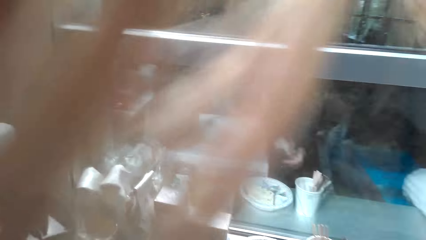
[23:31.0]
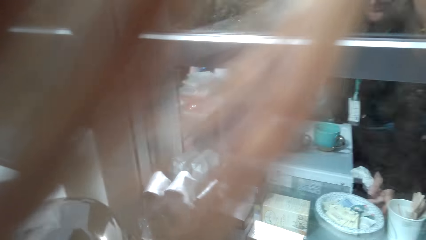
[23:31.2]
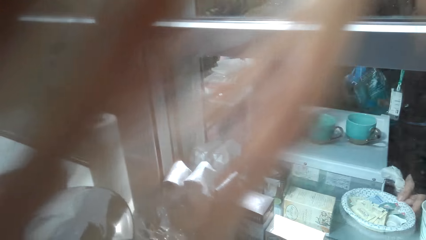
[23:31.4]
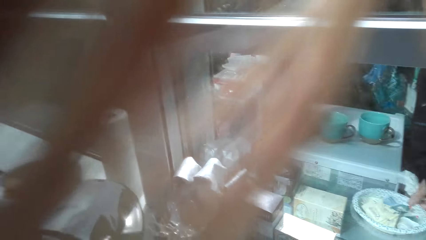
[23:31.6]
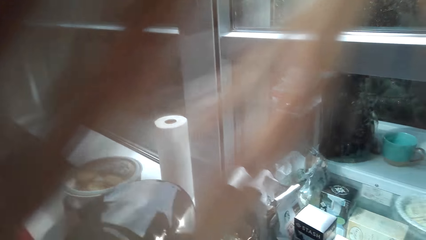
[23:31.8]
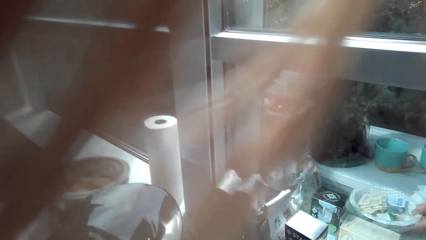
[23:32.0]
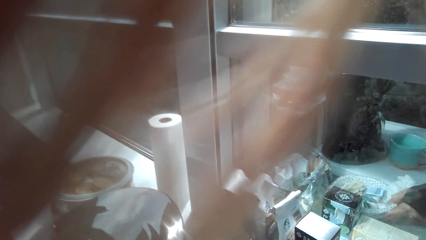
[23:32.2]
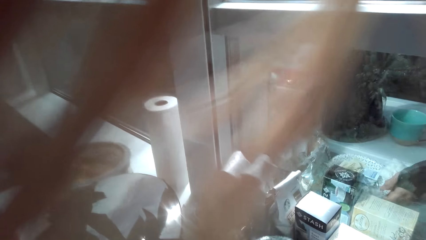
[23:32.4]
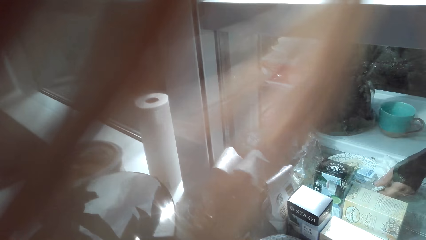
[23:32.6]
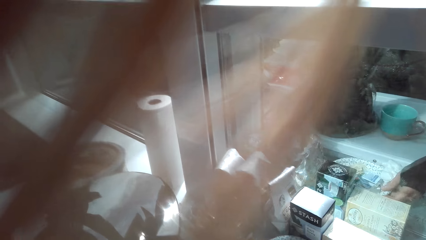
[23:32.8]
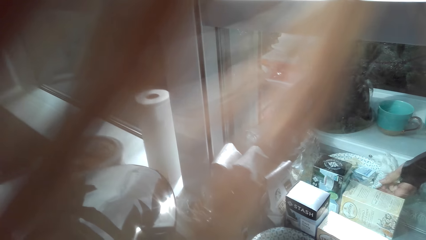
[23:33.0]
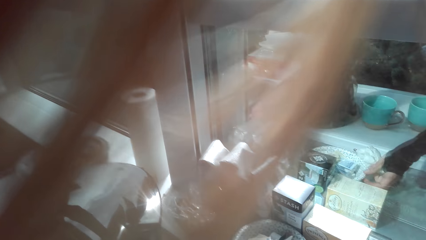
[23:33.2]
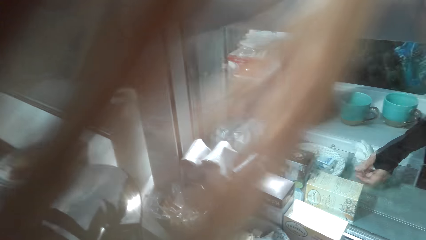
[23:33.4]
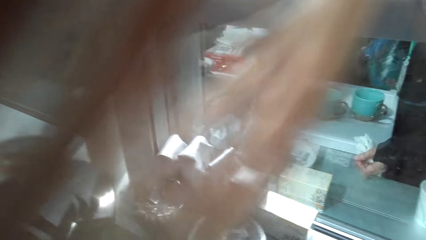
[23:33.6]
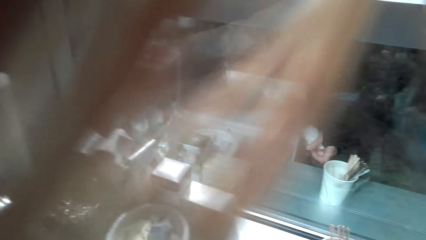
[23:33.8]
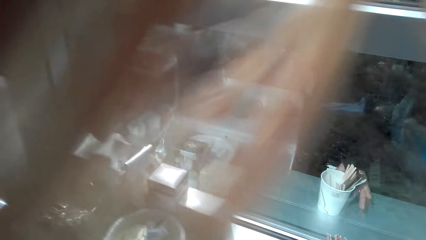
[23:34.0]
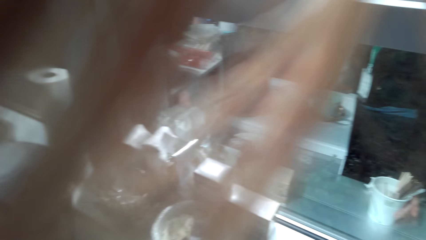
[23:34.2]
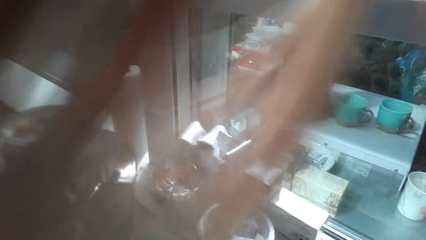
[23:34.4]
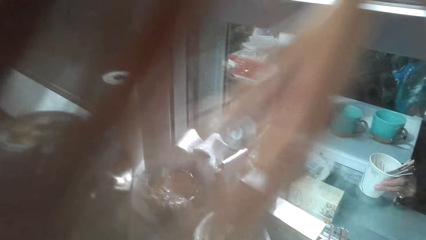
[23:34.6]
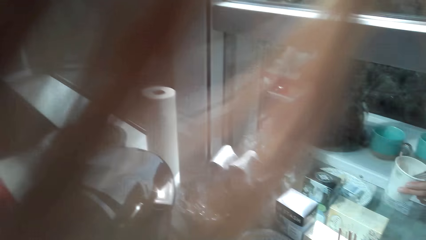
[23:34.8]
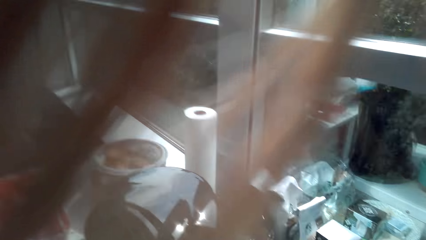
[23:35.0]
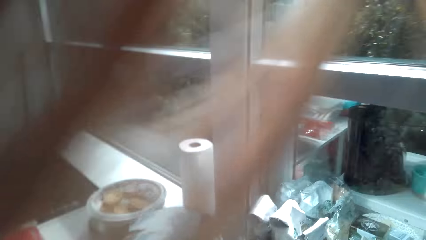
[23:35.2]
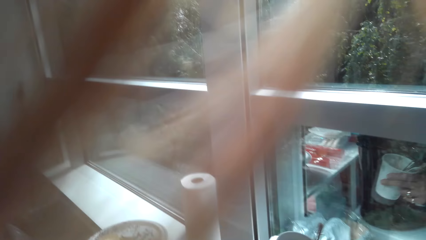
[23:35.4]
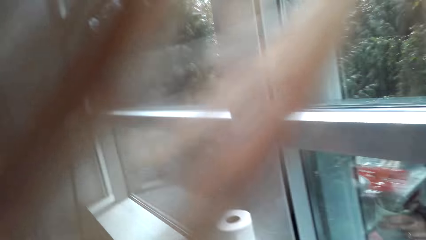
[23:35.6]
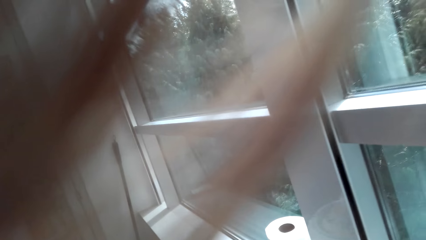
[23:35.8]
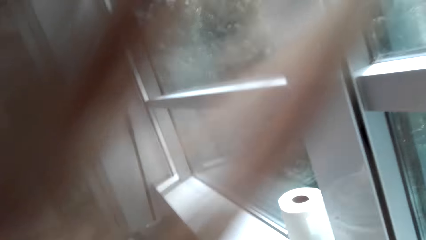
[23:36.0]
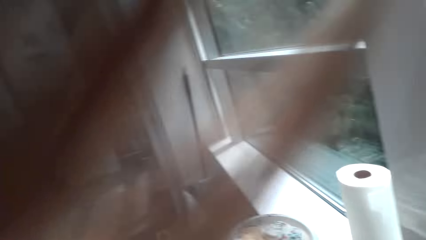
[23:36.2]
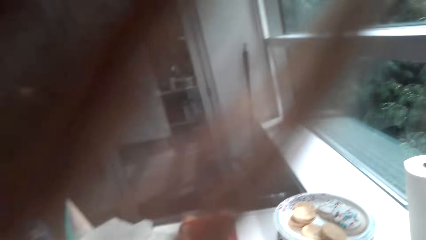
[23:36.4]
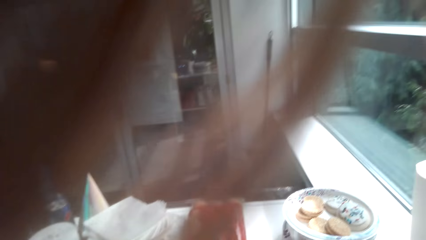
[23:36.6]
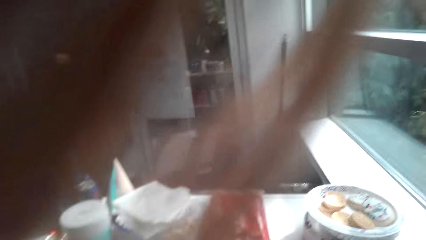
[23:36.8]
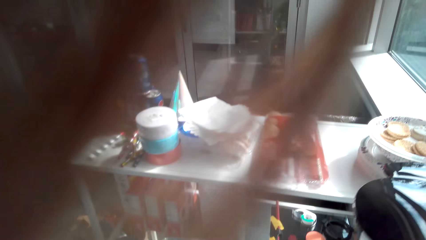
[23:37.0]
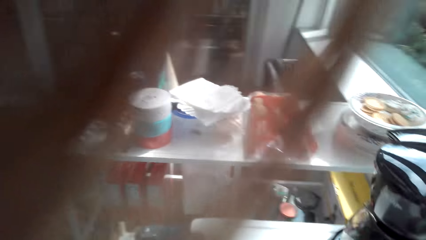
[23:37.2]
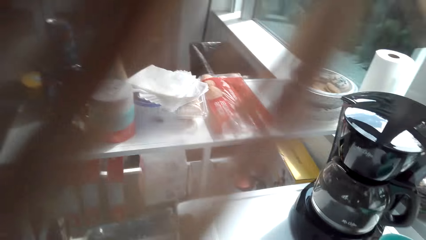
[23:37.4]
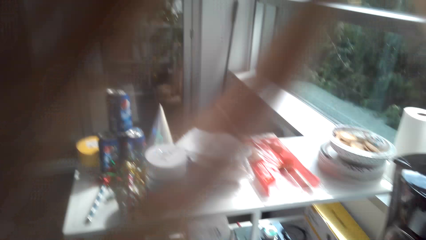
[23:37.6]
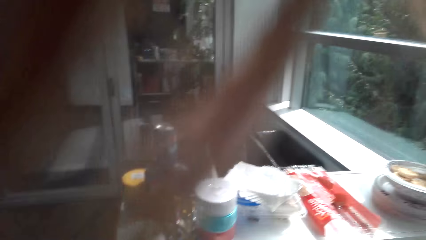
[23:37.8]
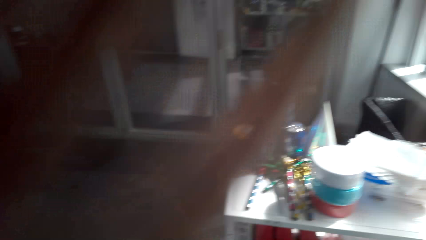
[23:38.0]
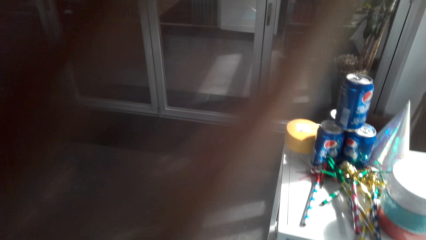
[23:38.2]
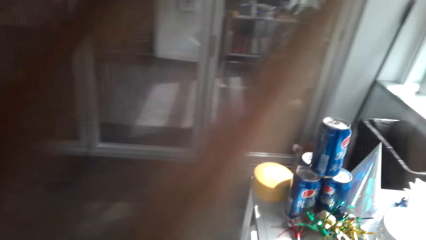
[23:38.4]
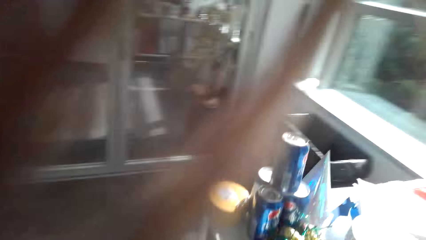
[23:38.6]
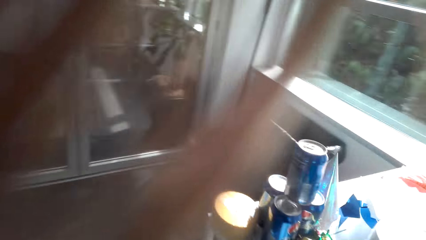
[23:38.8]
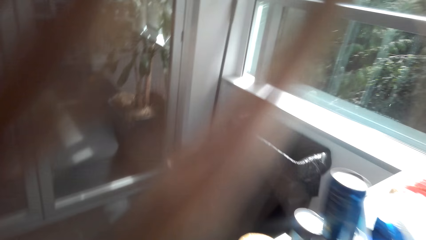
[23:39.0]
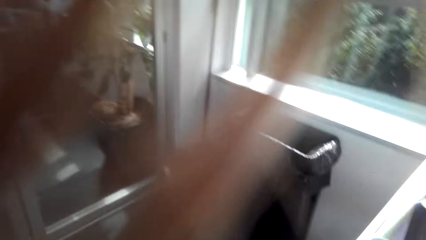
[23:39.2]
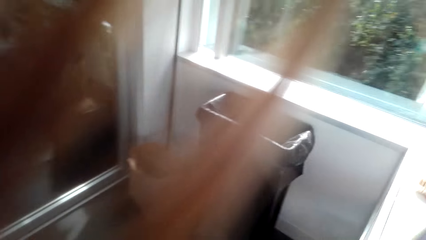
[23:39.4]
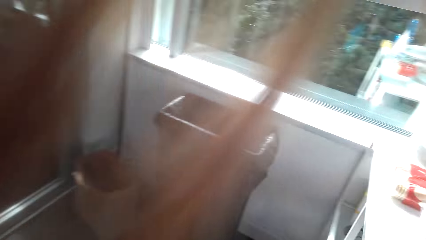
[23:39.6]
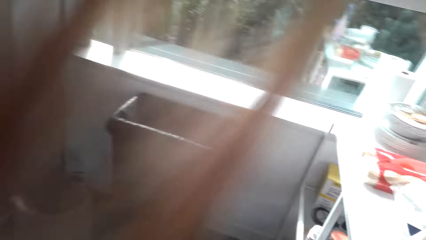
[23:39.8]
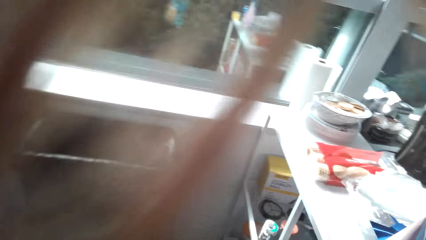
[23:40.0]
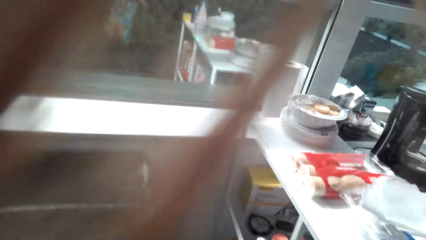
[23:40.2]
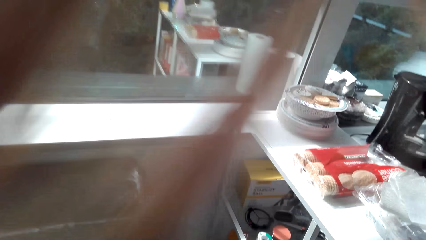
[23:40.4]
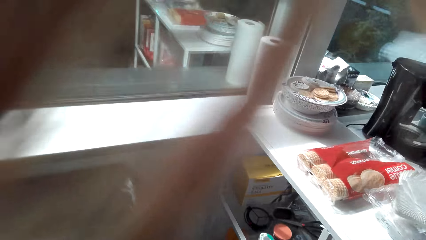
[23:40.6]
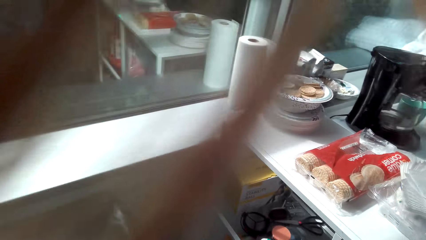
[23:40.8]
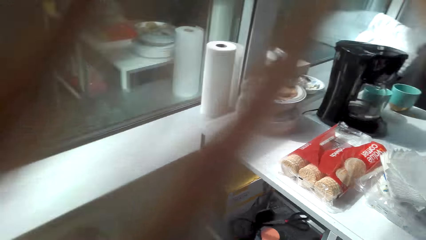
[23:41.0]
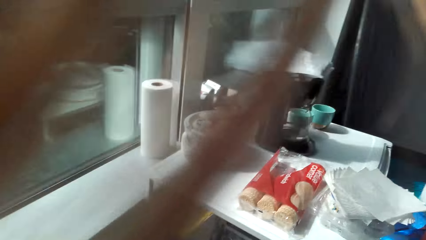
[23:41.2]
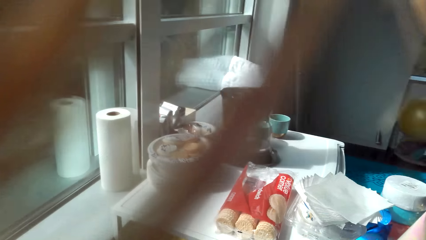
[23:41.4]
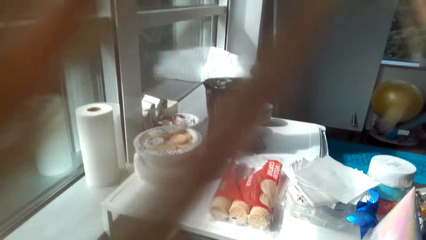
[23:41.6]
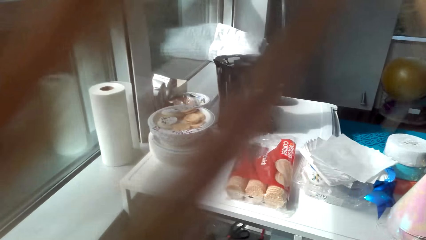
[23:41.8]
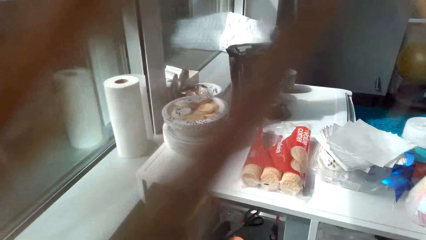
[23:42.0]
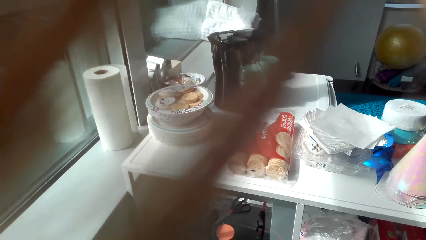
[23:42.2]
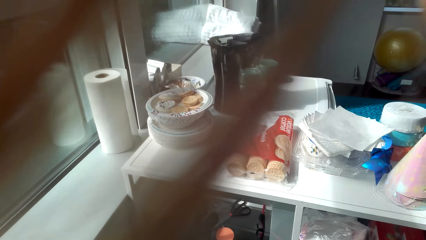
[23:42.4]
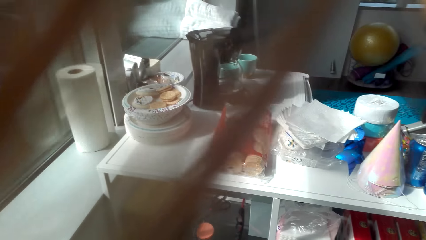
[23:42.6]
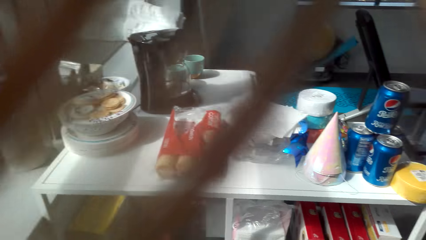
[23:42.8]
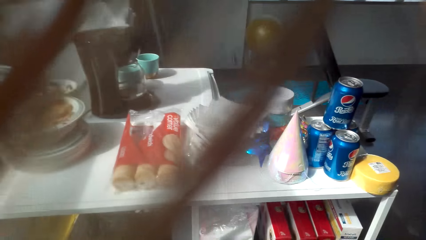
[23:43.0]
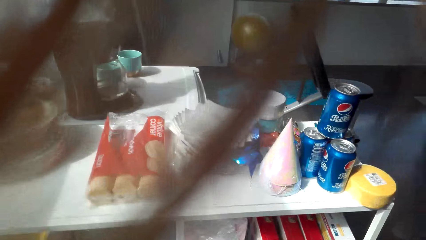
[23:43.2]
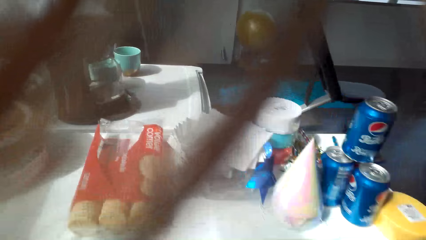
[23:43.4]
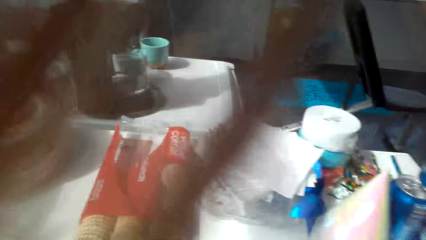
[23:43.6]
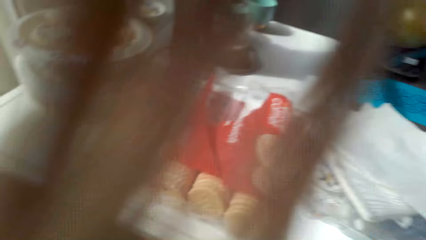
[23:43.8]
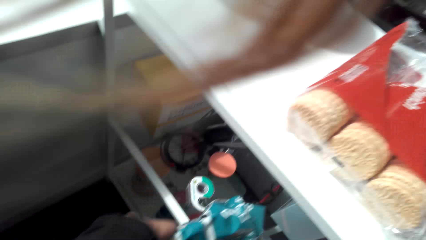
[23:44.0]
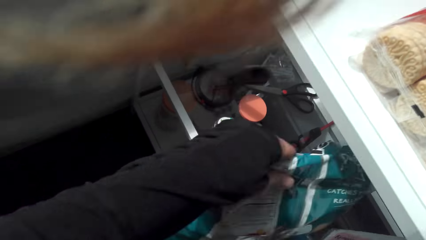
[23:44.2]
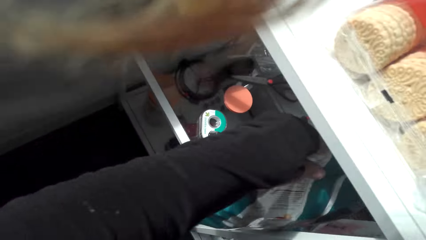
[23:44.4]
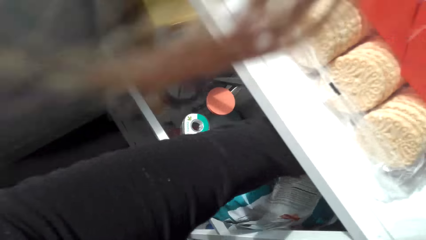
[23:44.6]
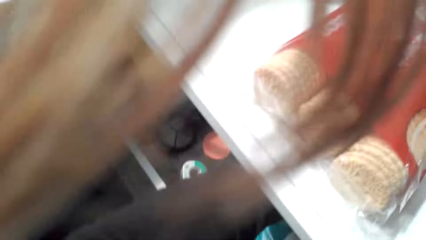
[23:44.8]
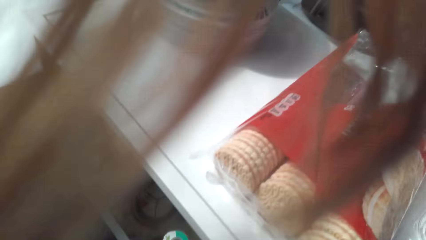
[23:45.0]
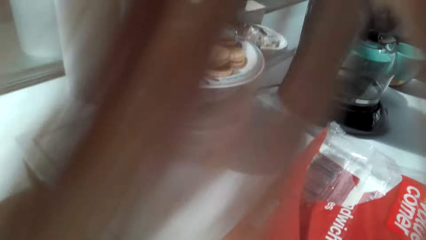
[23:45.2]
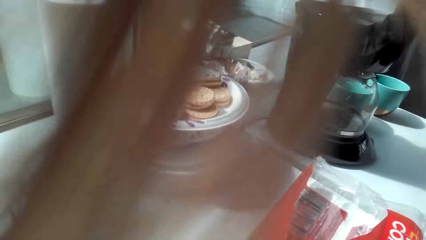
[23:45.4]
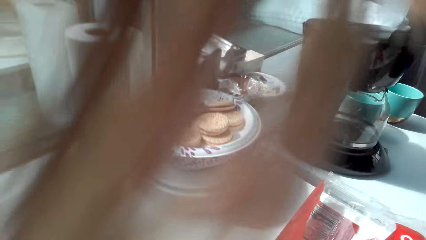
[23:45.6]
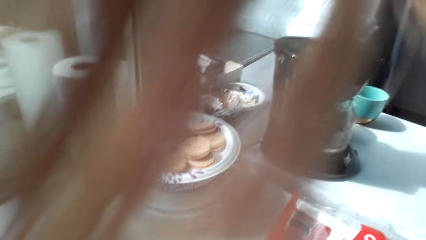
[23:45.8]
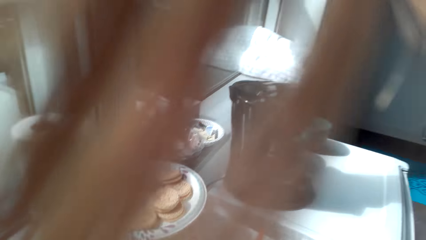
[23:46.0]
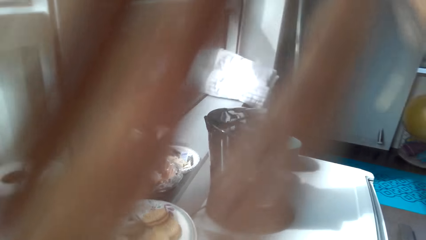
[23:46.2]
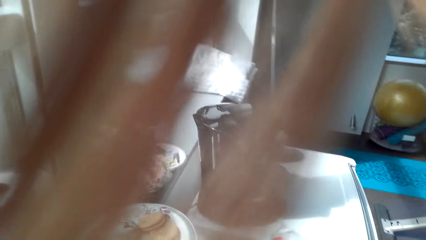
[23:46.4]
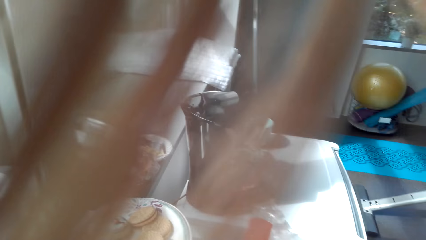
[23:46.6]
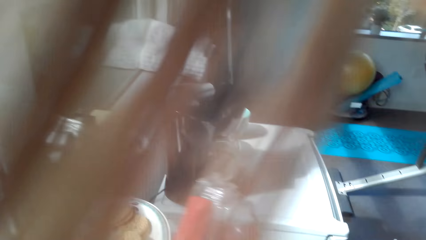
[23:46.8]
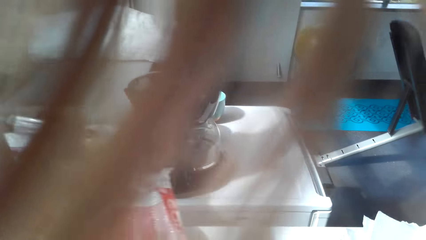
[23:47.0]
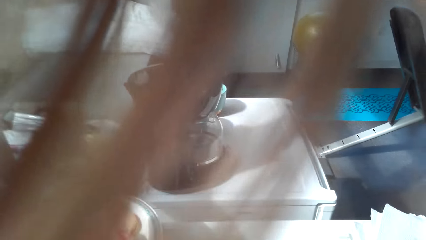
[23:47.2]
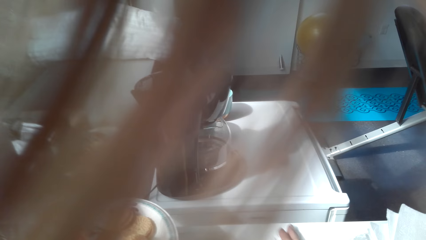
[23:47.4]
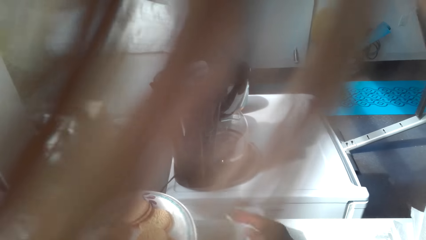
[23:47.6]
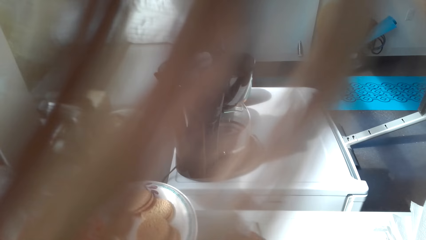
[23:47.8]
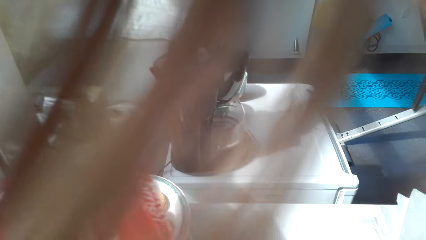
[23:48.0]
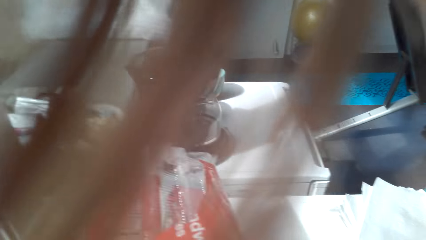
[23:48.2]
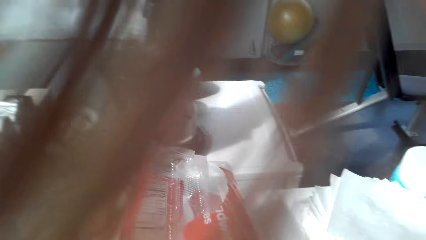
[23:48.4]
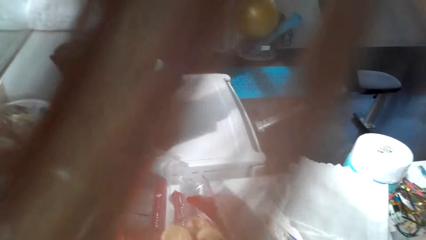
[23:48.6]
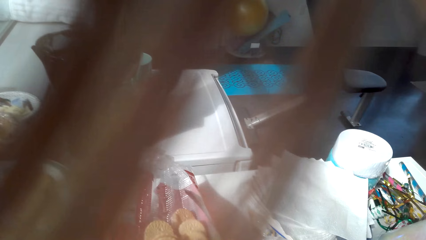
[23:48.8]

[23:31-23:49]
The camera wearer moves the plate. They move the cup. They walk around the room. They open the fridge.
